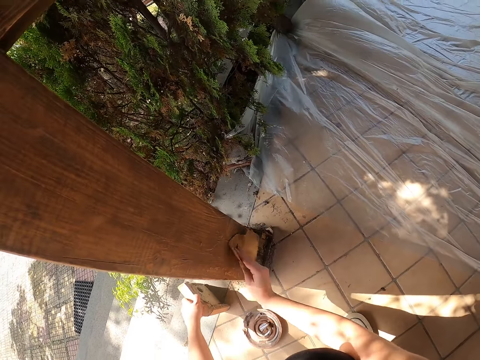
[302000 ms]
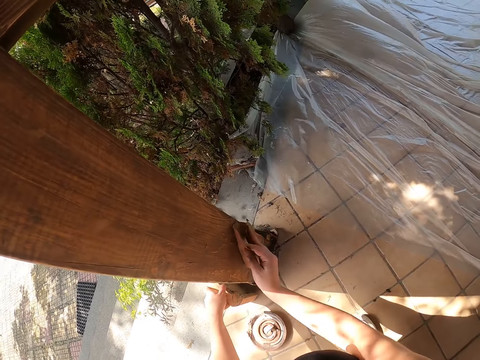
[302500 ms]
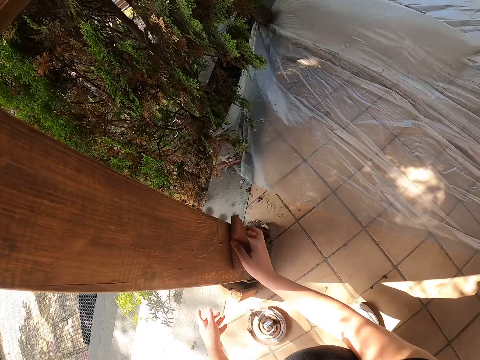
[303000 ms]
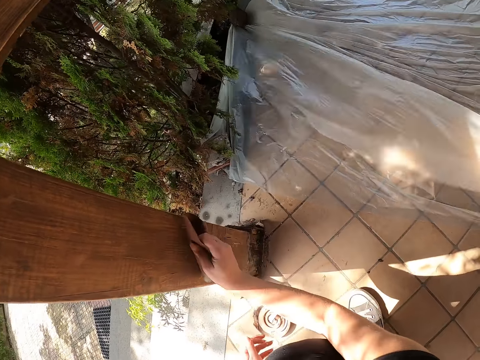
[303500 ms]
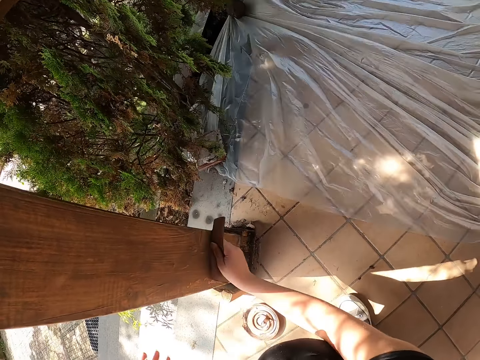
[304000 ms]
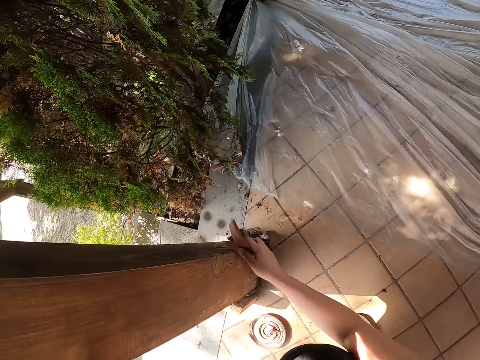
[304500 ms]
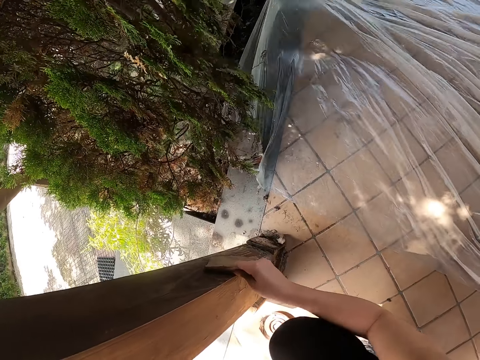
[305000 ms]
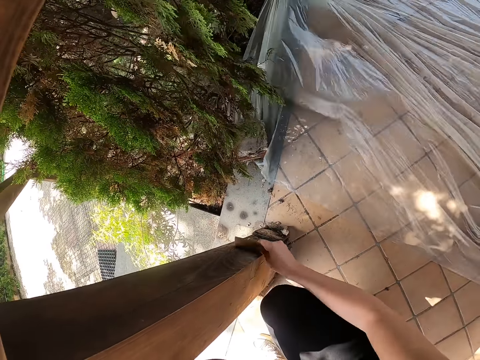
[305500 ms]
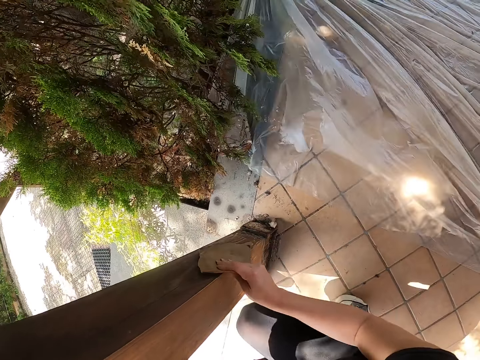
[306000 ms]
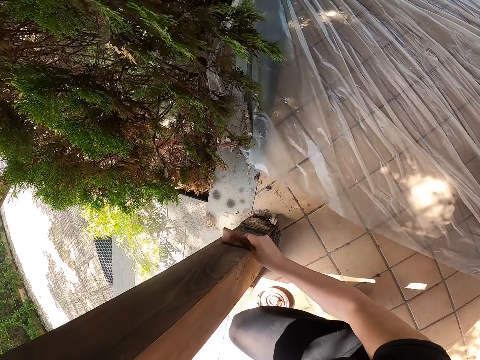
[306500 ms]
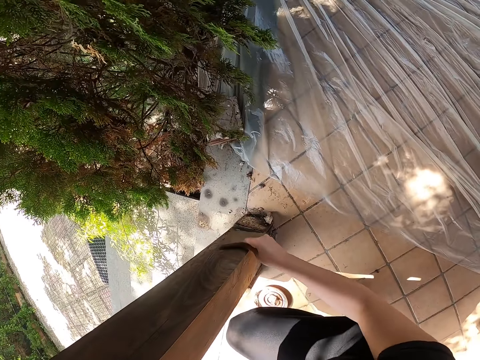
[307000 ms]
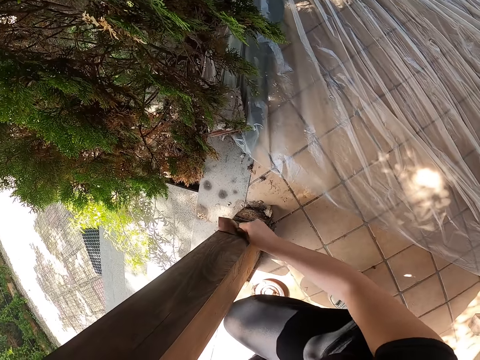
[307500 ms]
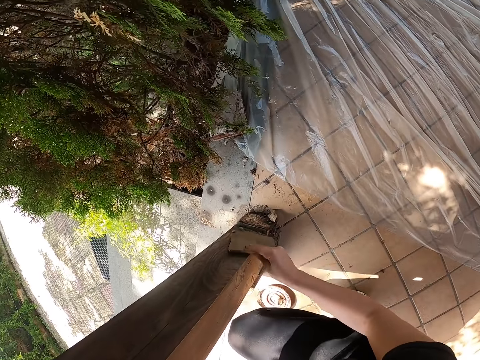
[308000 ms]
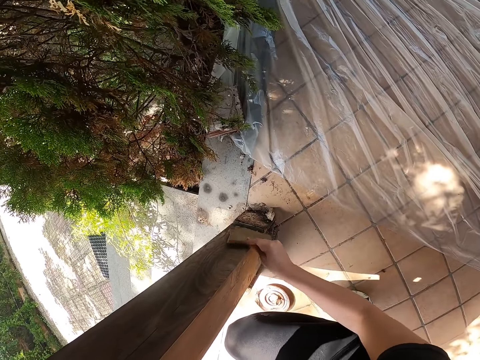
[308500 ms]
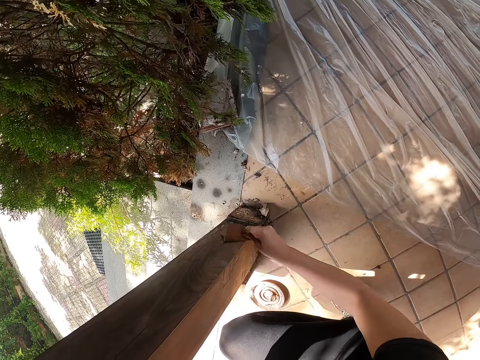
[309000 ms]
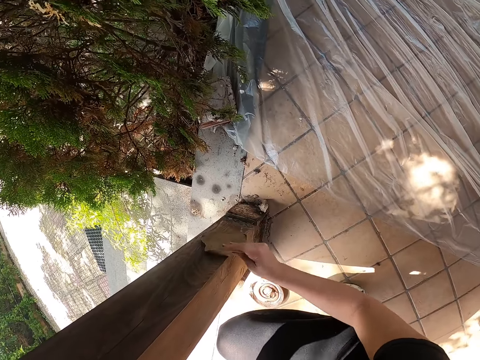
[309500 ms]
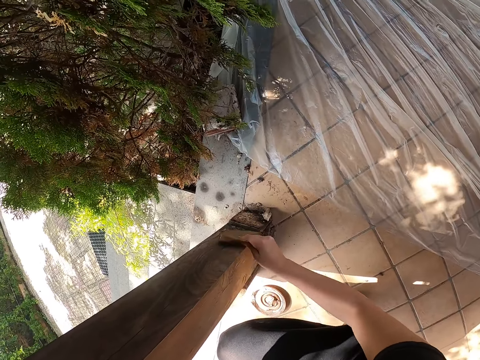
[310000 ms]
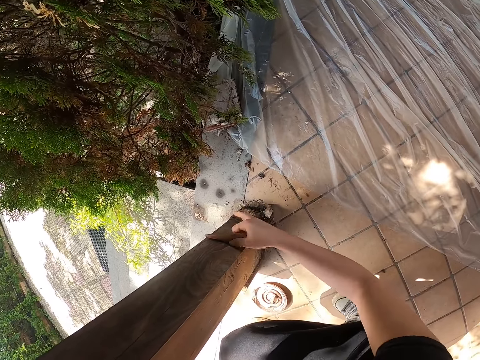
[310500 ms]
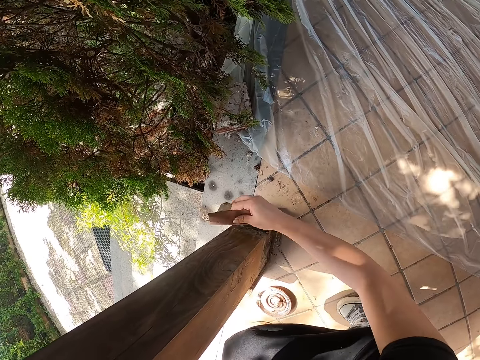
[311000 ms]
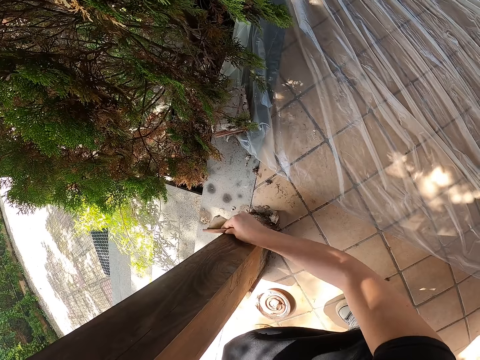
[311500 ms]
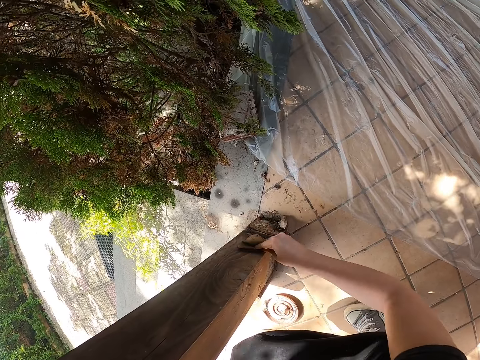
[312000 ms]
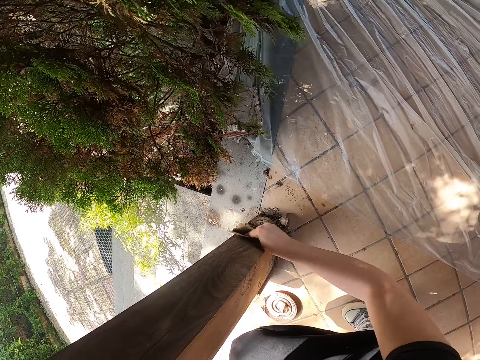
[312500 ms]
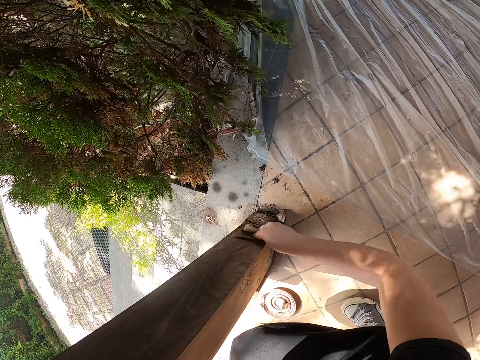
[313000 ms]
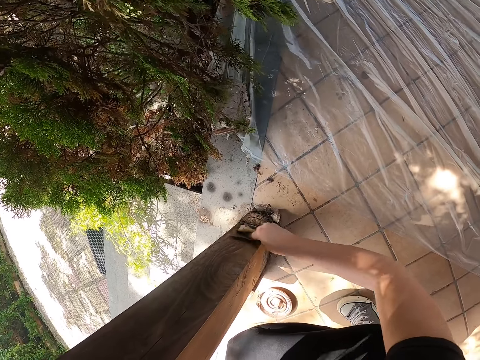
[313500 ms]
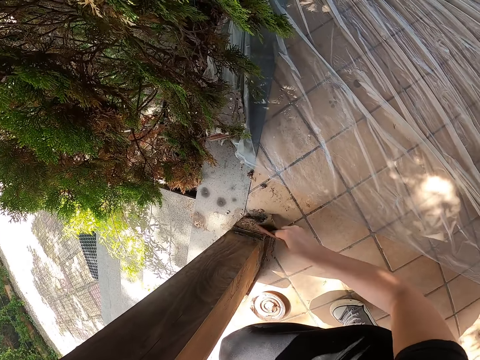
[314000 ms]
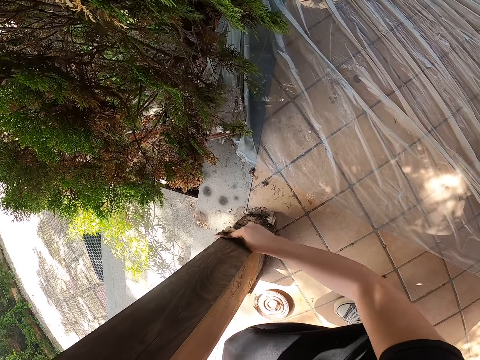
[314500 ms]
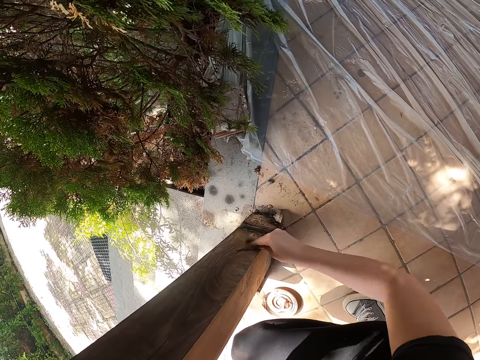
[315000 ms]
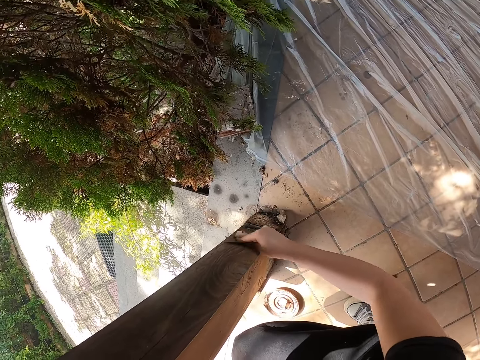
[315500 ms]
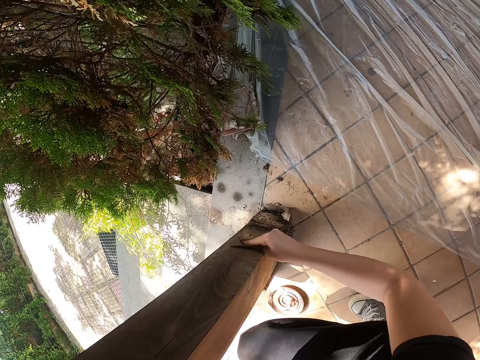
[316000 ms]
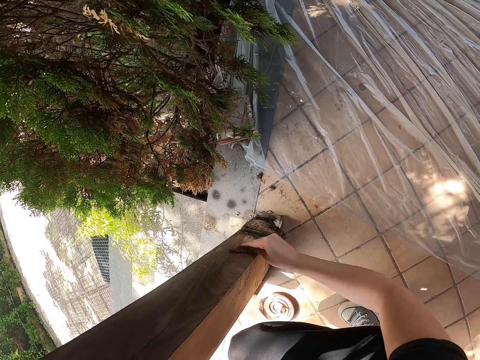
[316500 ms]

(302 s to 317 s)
The camera wearer moves back the wooden object. They hold the wood. They clean a wooden member with sandpaper. They smoothen the wood.

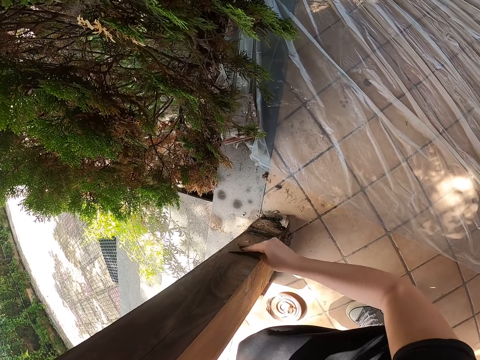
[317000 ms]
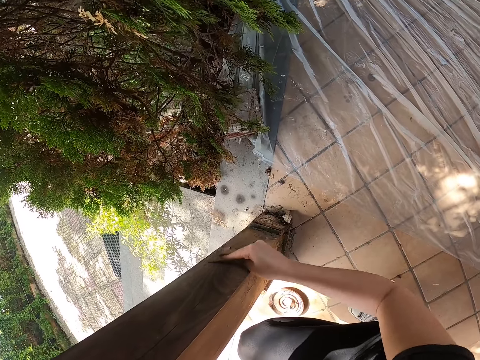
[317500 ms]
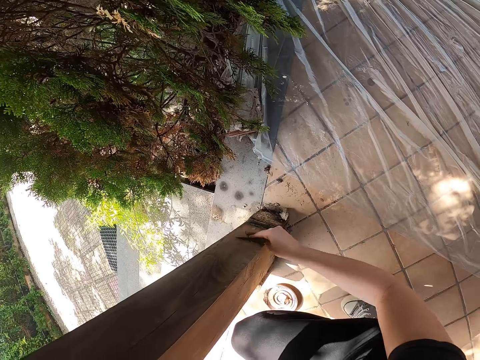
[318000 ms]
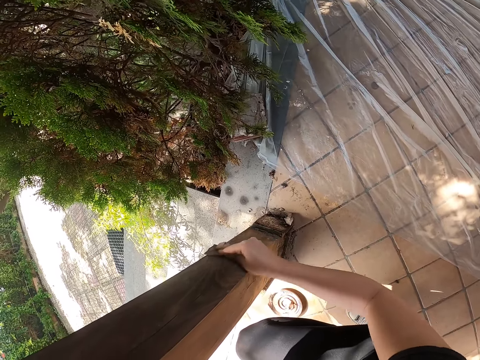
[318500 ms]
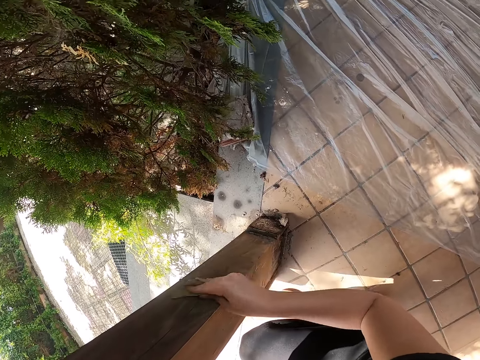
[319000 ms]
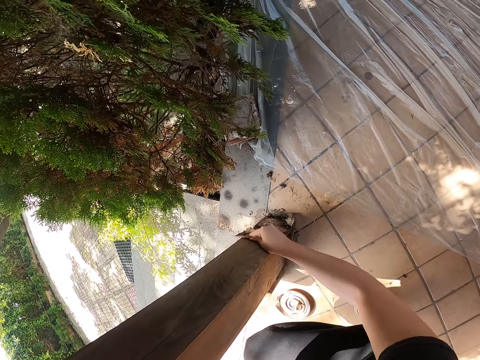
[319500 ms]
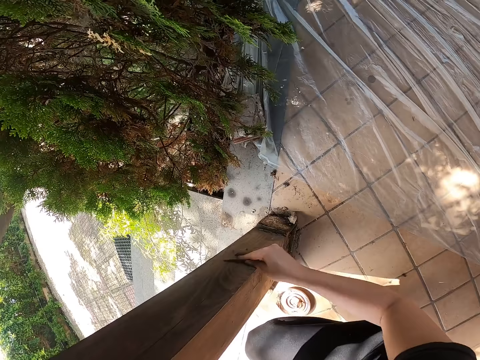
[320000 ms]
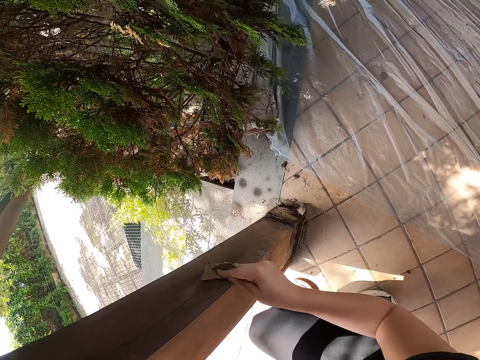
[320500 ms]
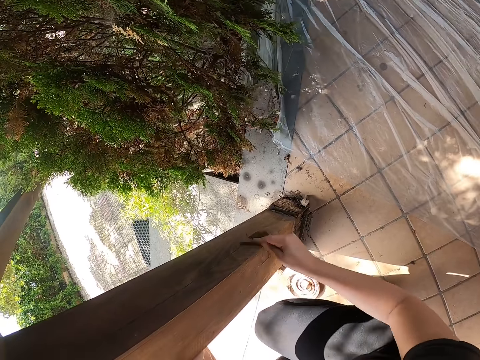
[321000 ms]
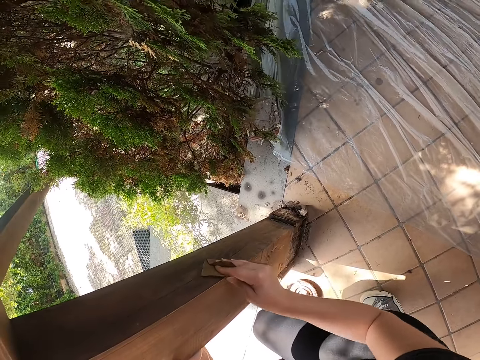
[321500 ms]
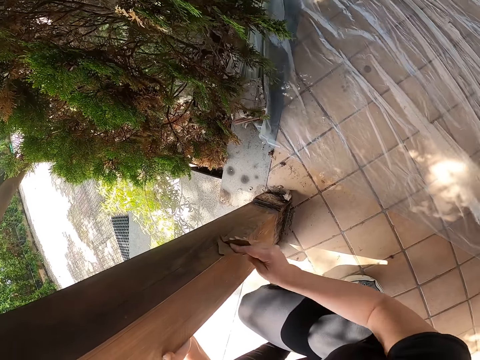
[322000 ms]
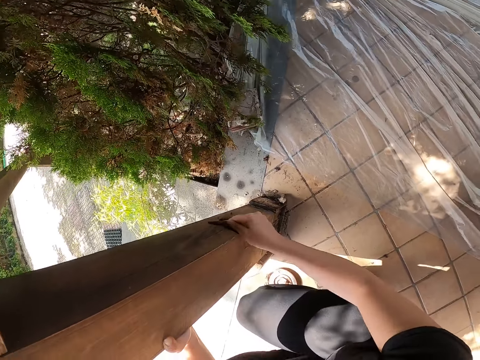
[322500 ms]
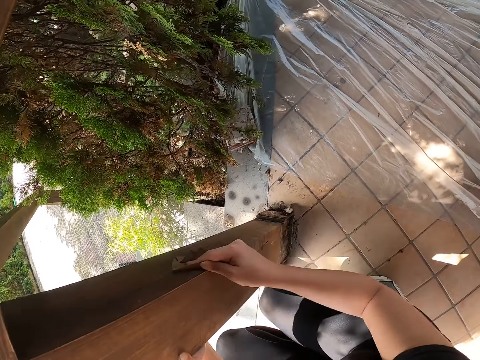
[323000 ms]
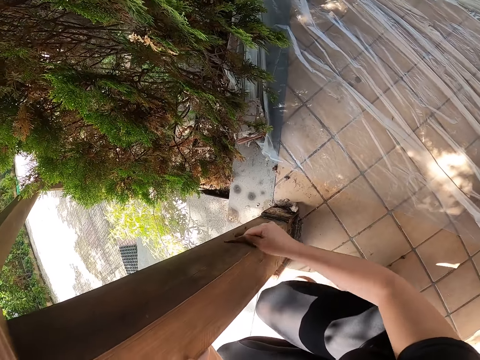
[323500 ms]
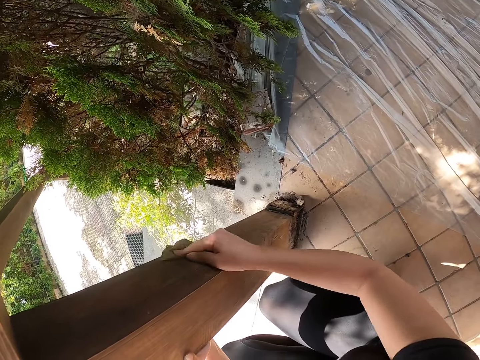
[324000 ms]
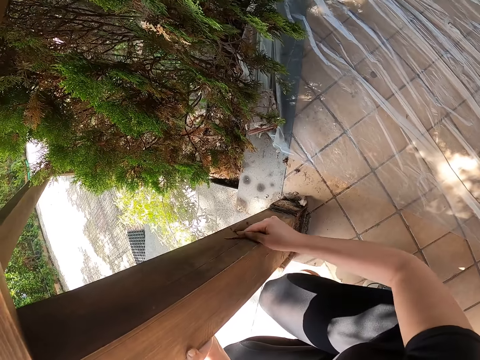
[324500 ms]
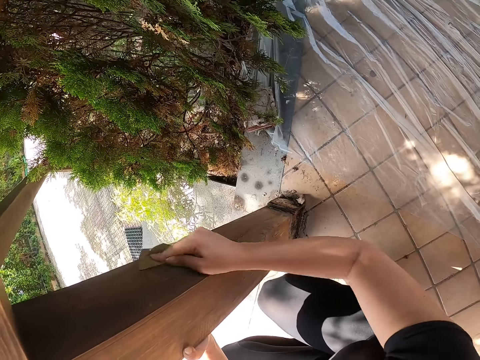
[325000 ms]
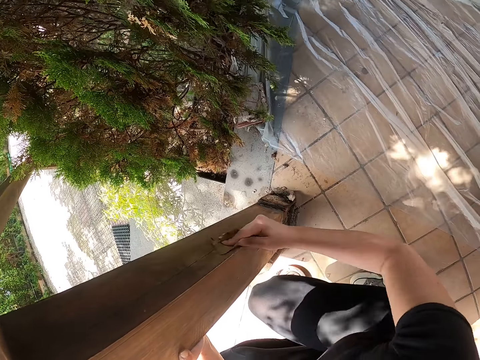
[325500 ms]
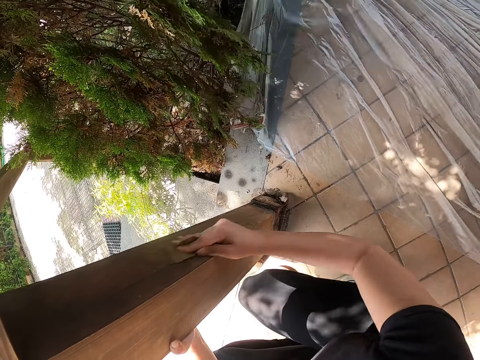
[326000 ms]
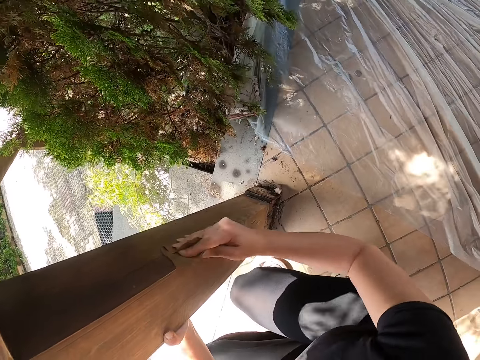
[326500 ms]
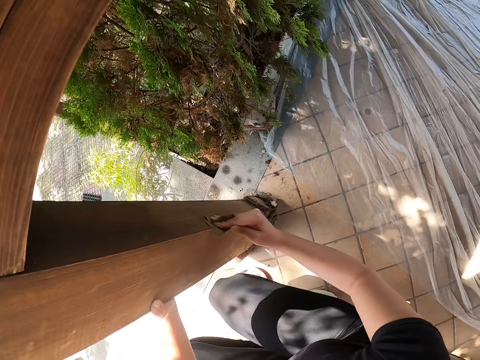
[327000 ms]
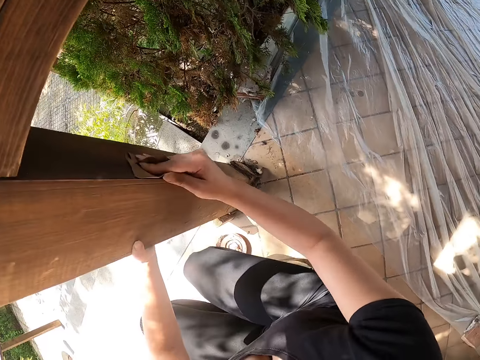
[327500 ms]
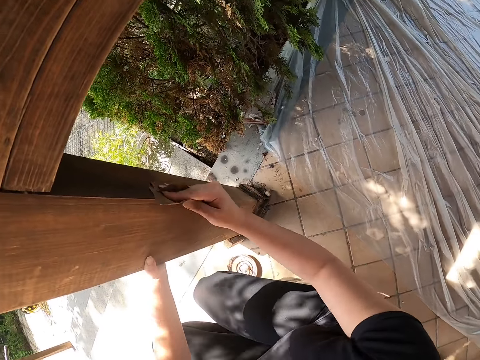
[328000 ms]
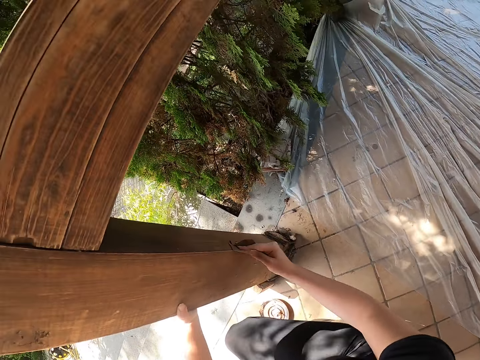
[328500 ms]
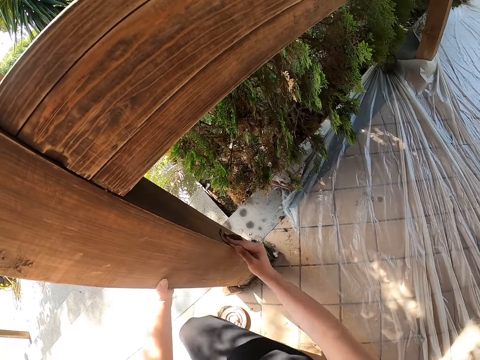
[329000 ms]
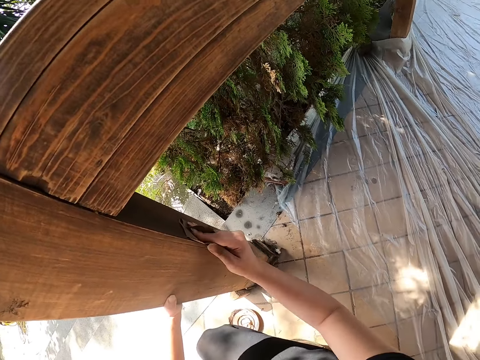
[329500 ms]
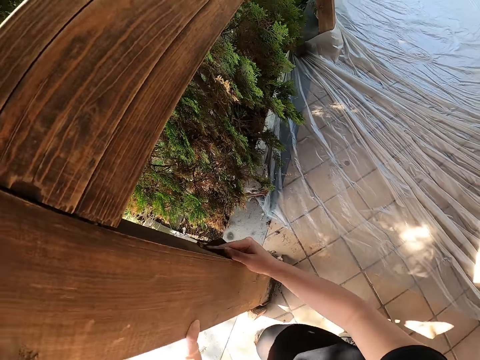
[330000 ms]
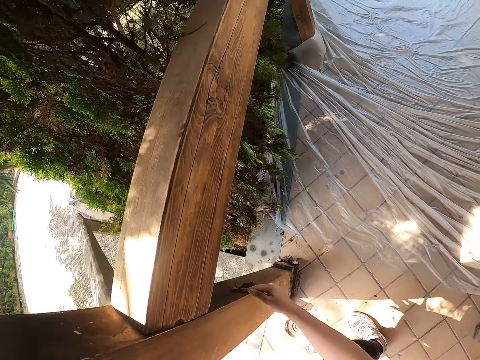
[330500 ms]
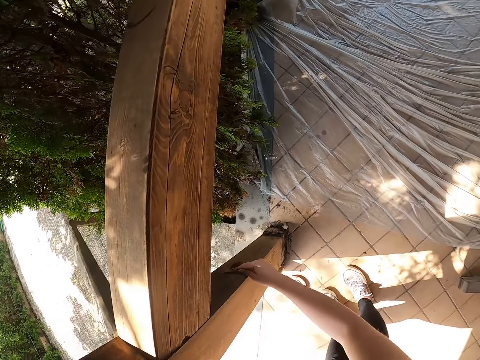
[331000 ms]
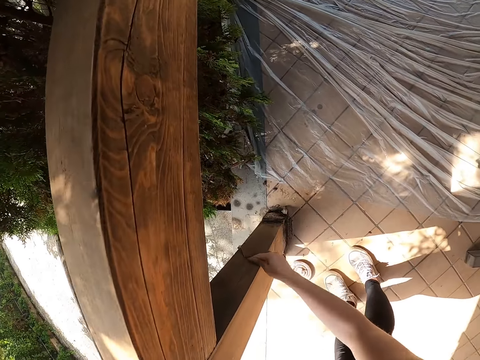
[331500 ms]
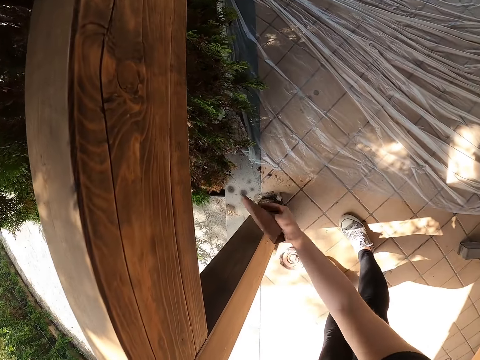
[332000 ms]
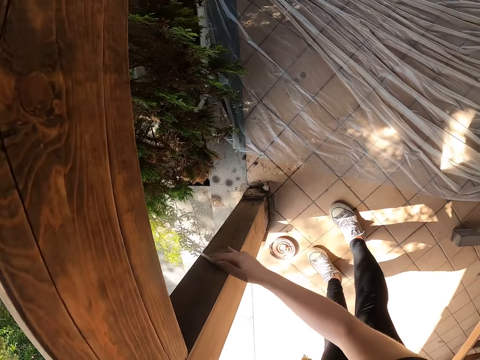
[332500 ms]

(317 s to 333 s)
The camera wearer puts his hand on the wood. They stand to her feet.
